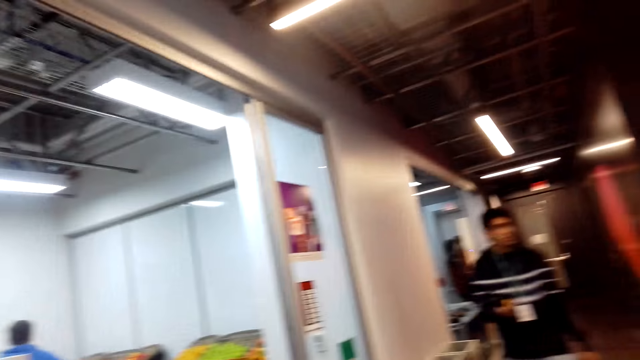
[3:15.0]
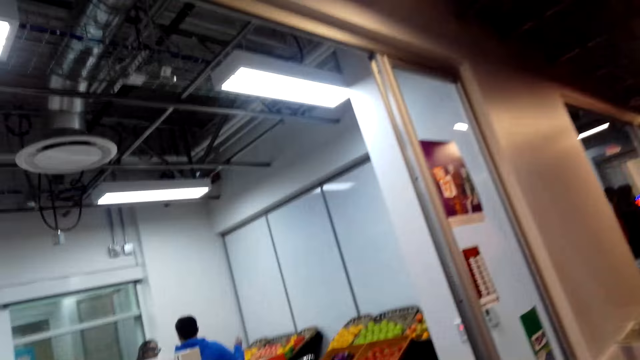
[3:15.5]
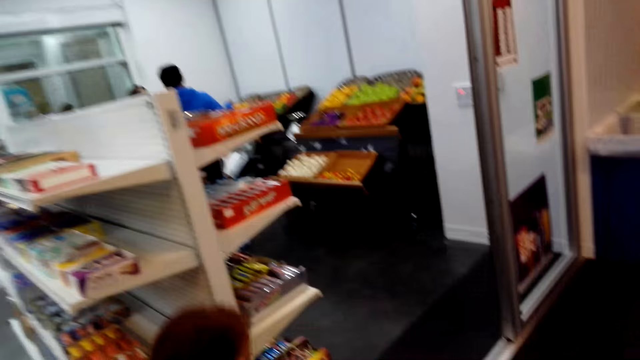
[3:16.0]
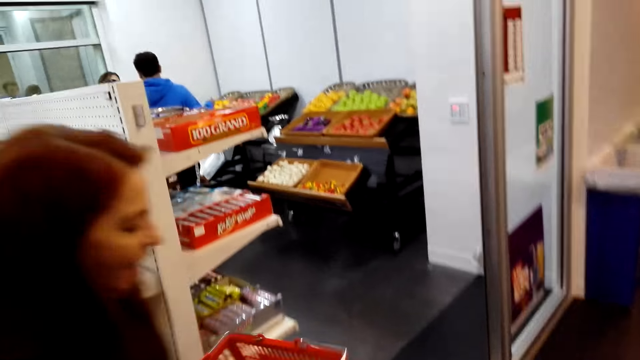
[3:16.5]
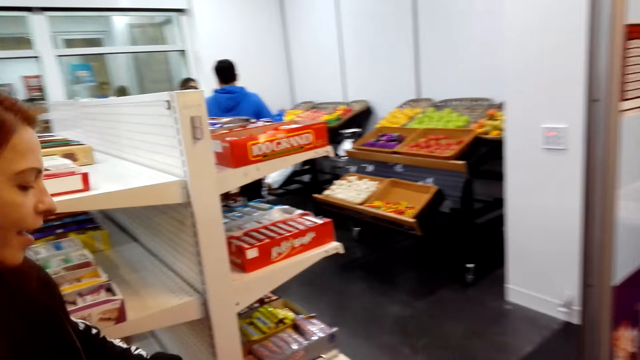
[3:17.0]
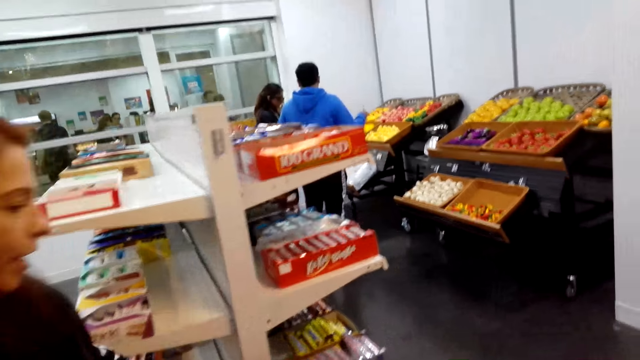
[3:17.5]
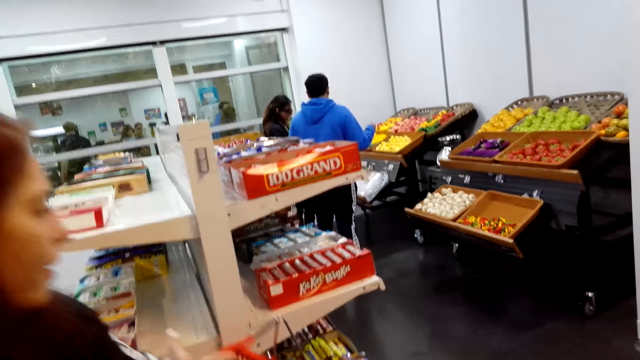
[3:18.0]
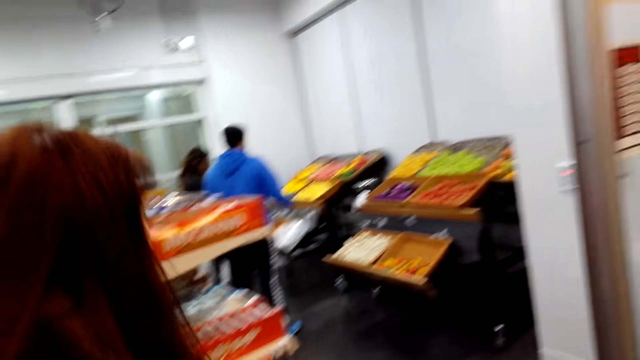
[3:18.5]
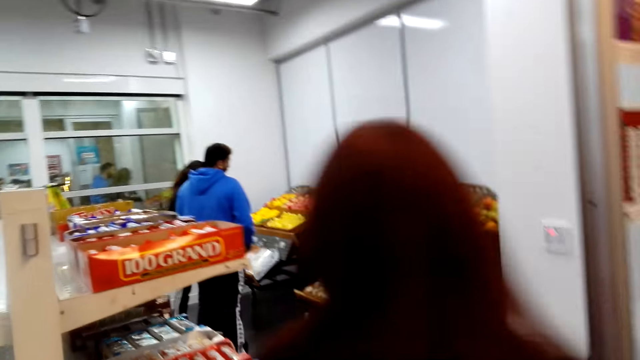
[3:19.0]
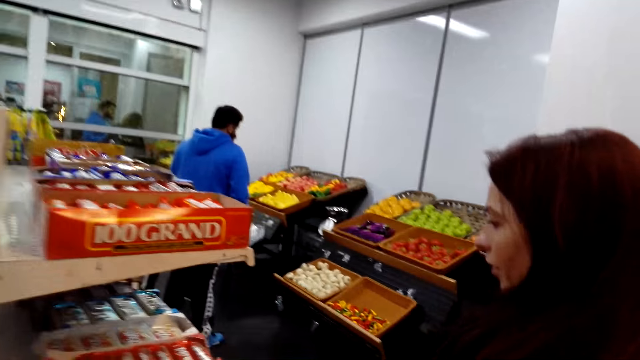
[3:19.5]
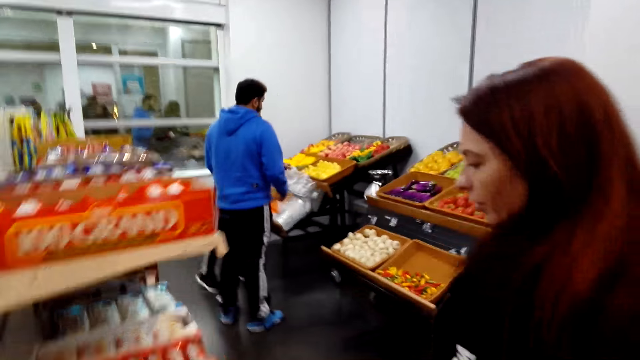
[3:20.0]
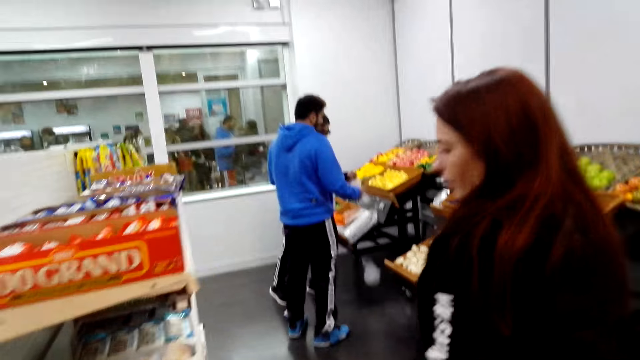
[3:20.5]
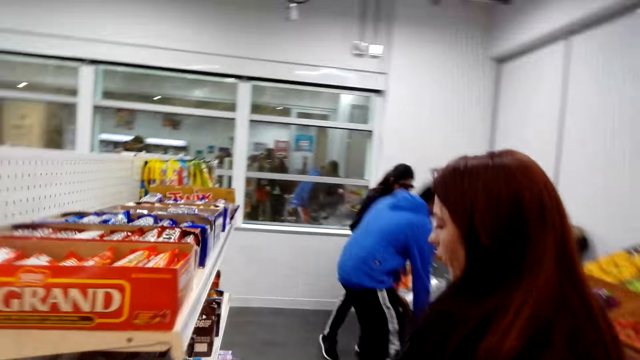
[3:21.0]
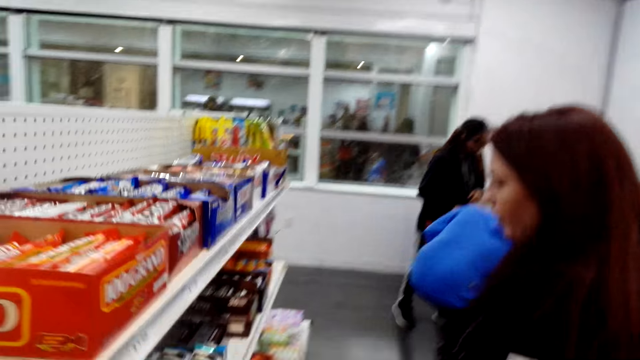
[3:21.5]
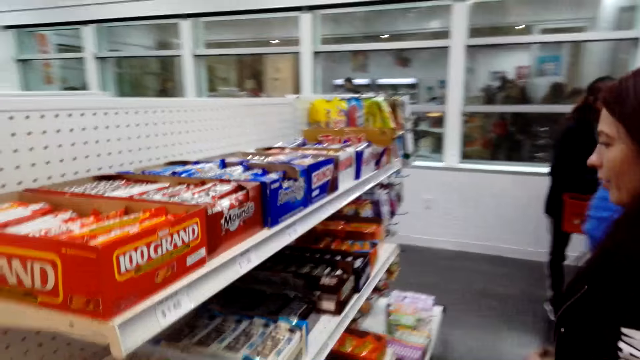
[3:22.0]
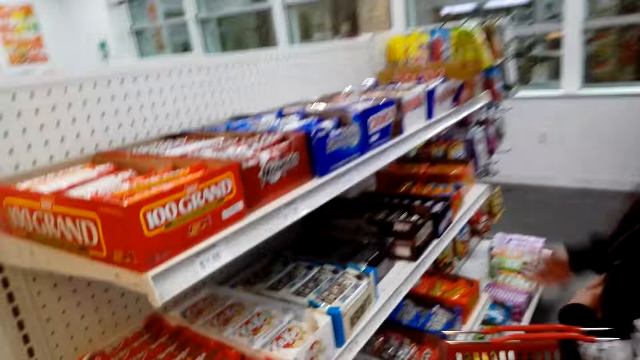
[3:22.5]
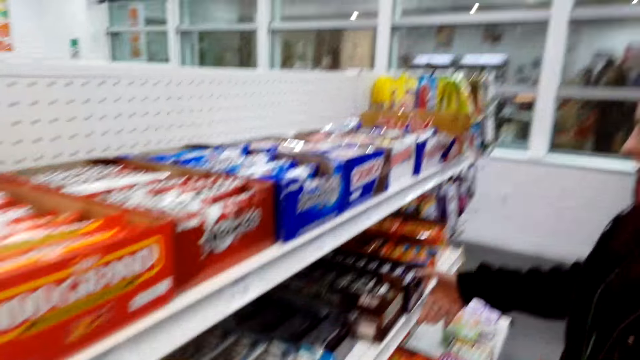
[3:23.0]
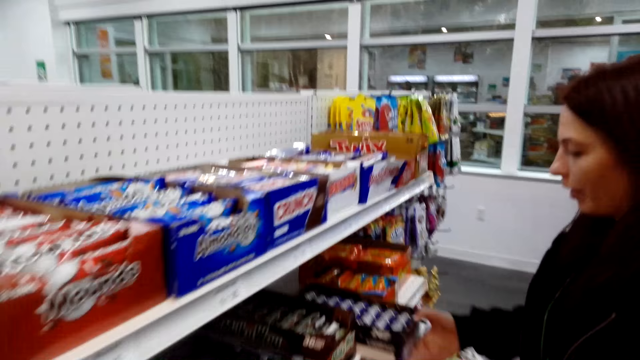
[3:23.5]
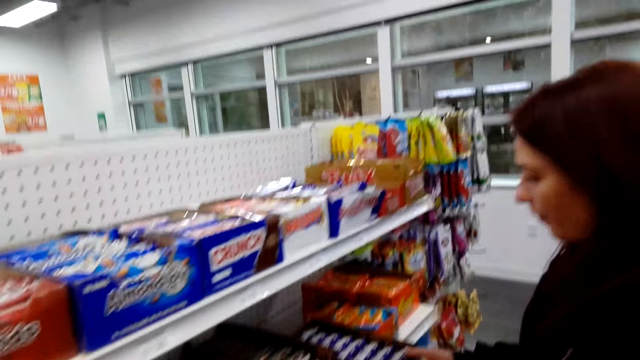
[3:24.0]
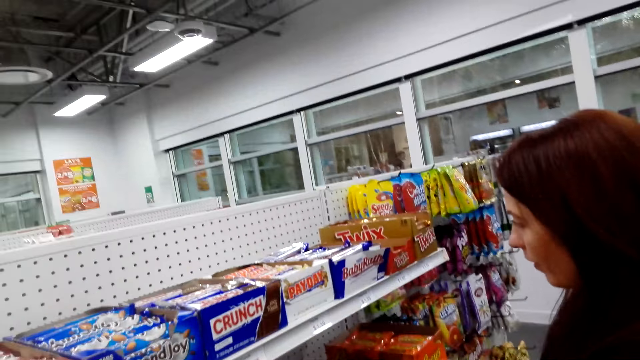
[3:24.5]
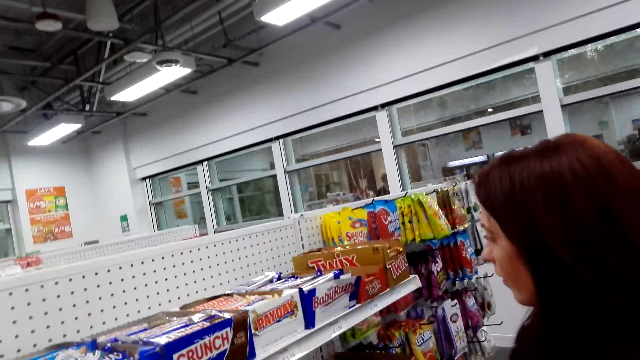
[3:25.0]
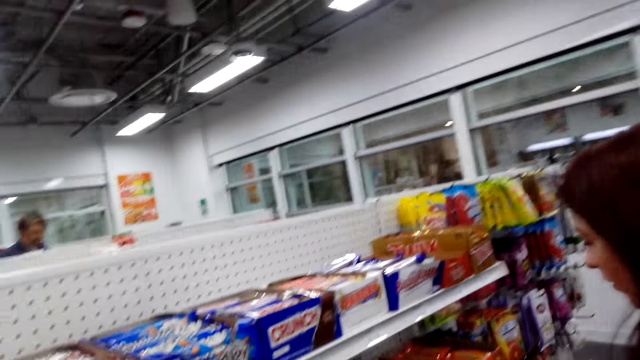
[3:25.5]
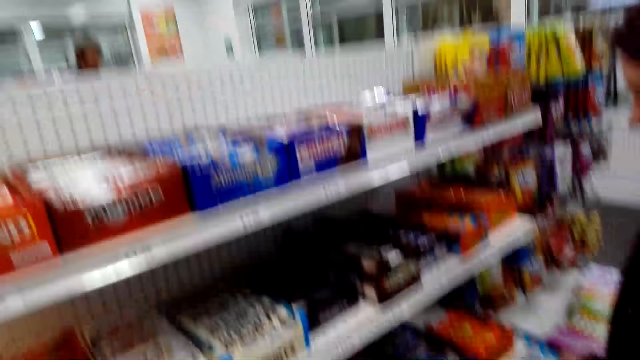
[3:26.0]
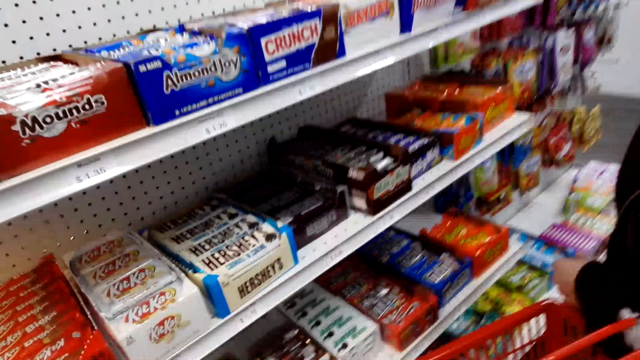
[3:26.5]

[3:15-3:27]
A woman picks up a shopping basket. The camera wearer converses with the woman. The woman enters the supermarket. The camera wearer converses with the woman and enters the supermarket. They look through the snack shelf and converse with the woman. The woman looks through the snack shelf. The woman holds the sachet.

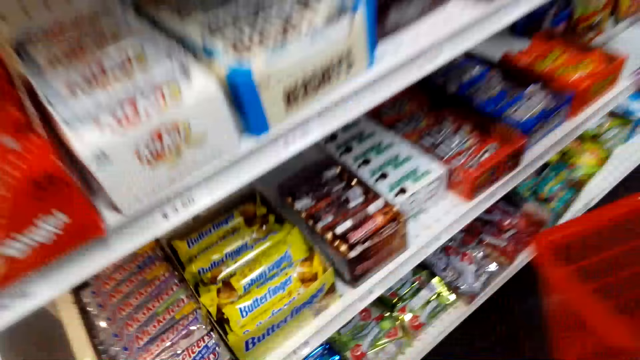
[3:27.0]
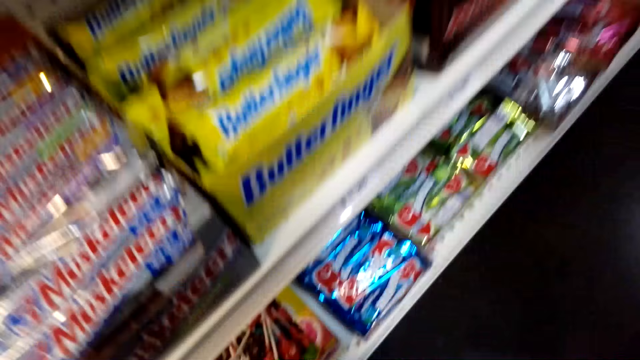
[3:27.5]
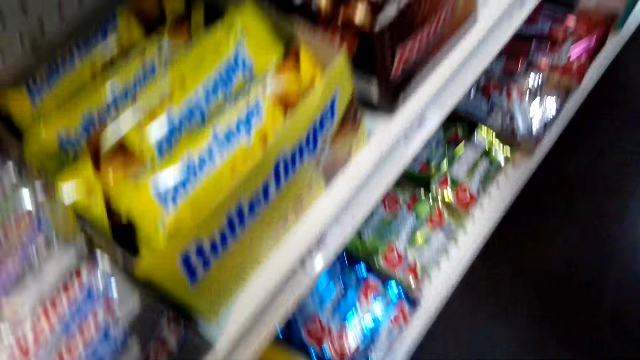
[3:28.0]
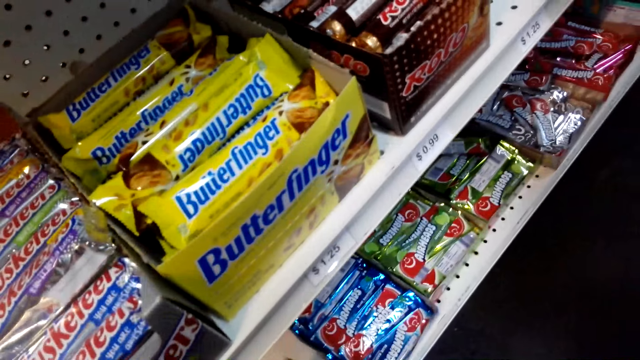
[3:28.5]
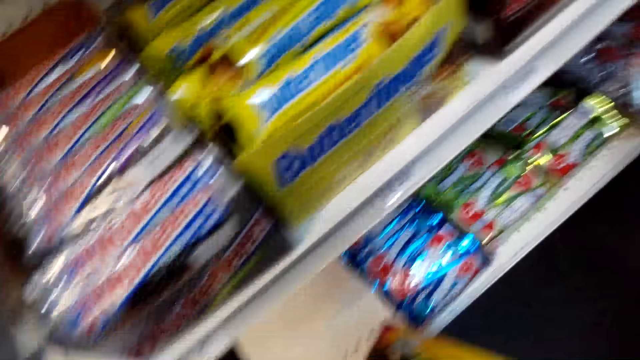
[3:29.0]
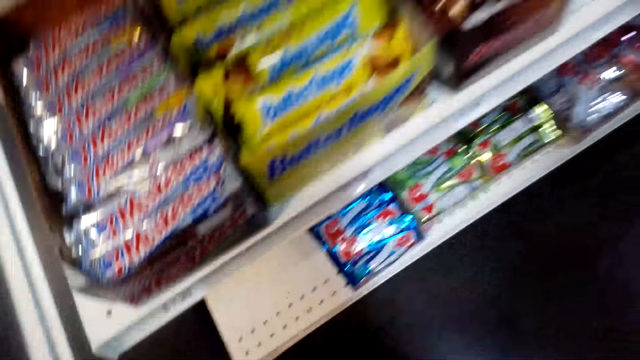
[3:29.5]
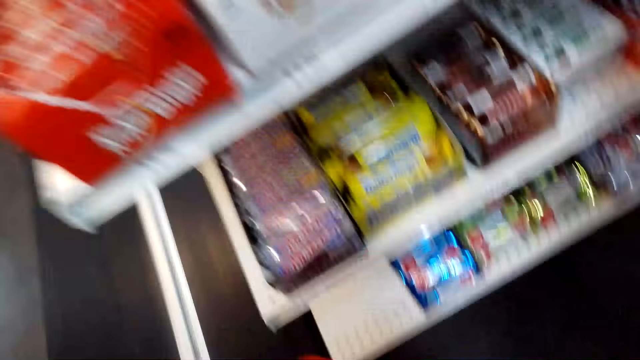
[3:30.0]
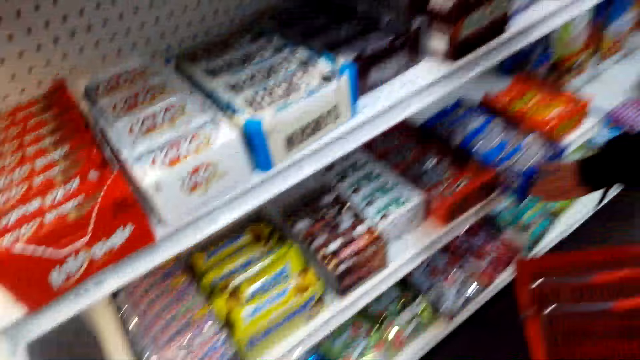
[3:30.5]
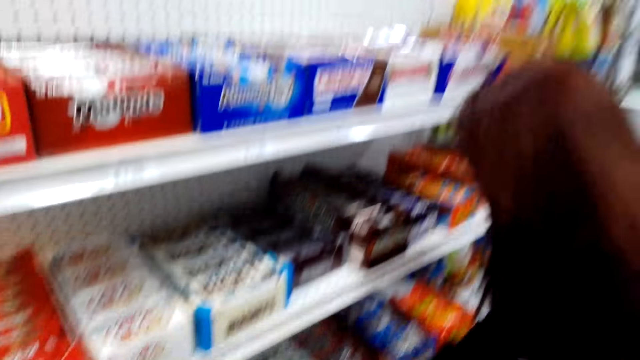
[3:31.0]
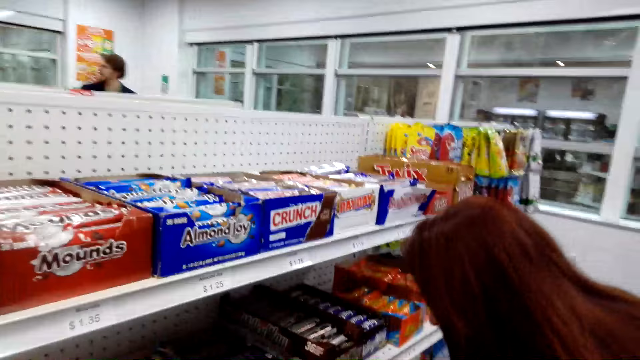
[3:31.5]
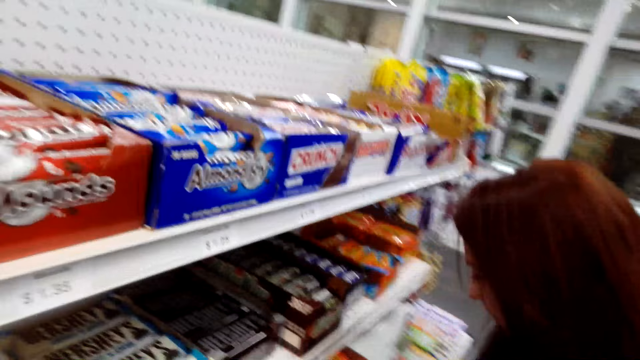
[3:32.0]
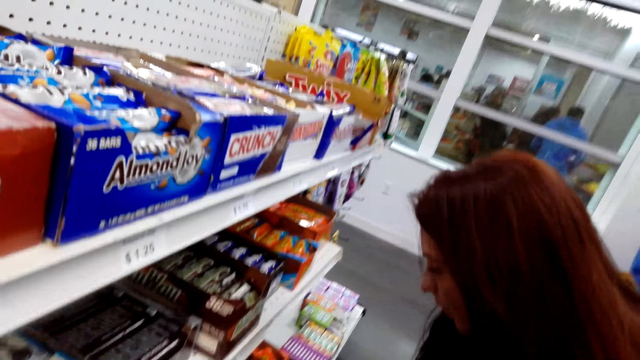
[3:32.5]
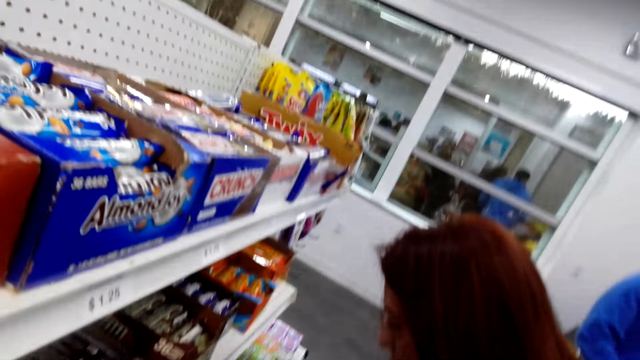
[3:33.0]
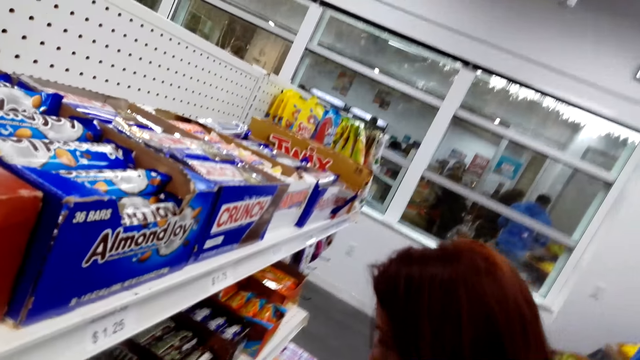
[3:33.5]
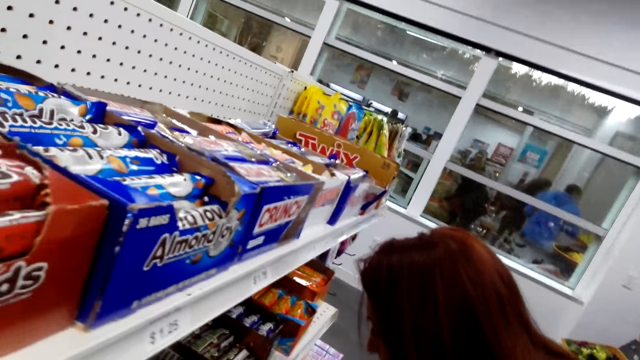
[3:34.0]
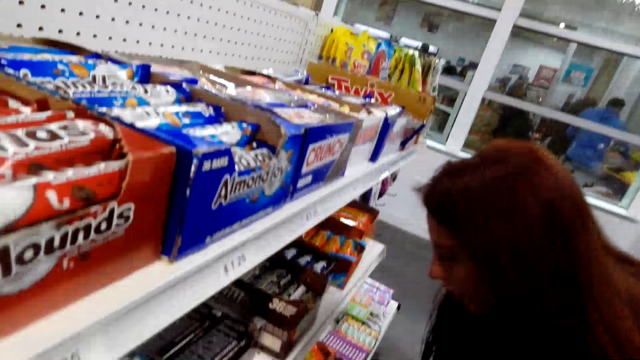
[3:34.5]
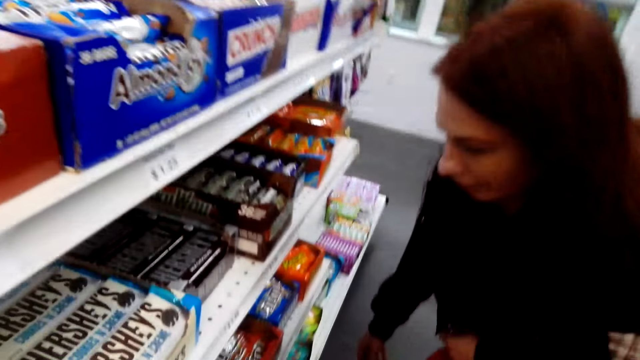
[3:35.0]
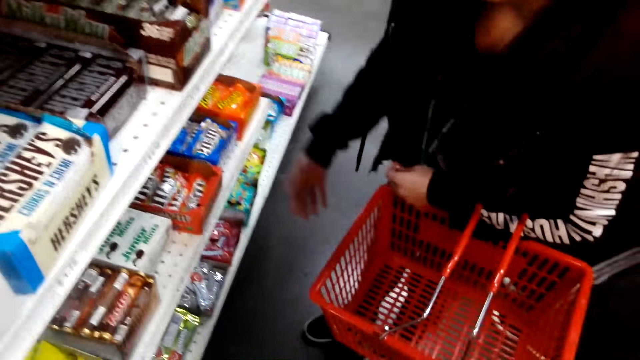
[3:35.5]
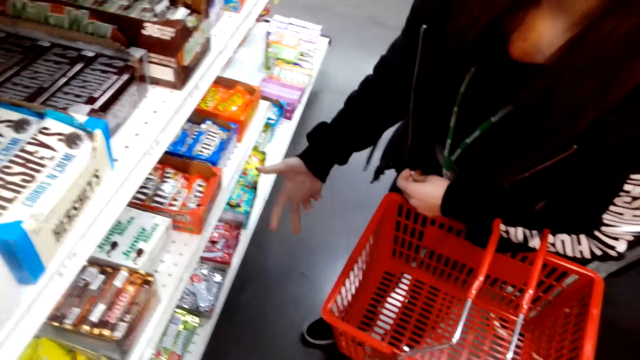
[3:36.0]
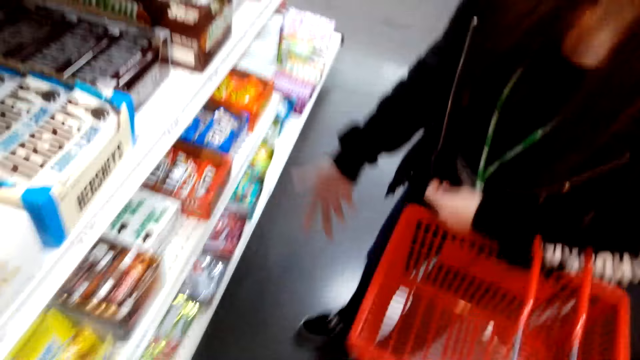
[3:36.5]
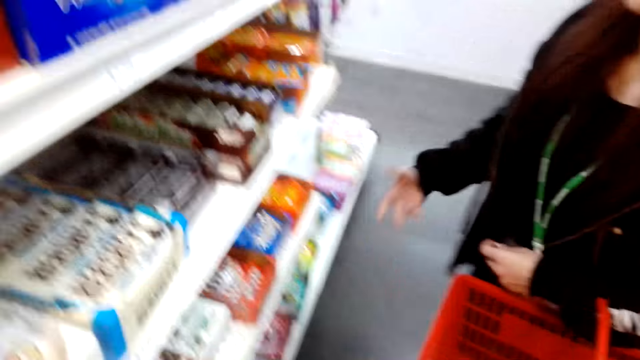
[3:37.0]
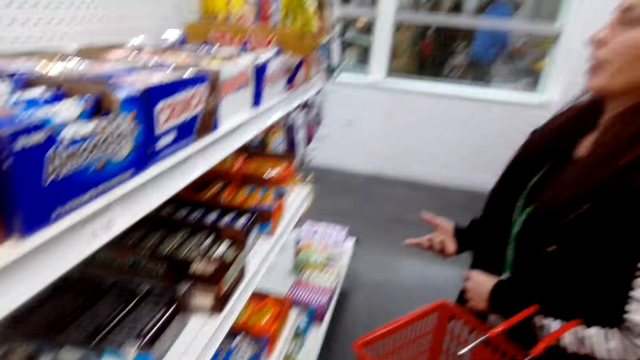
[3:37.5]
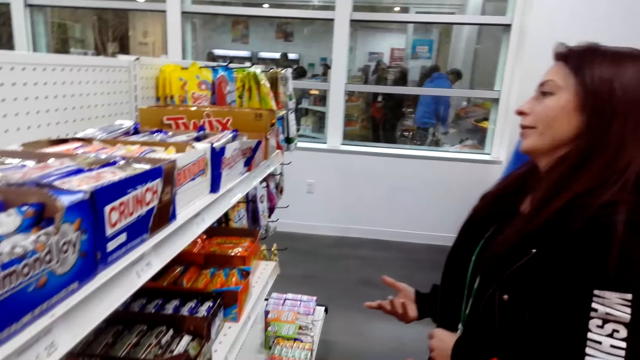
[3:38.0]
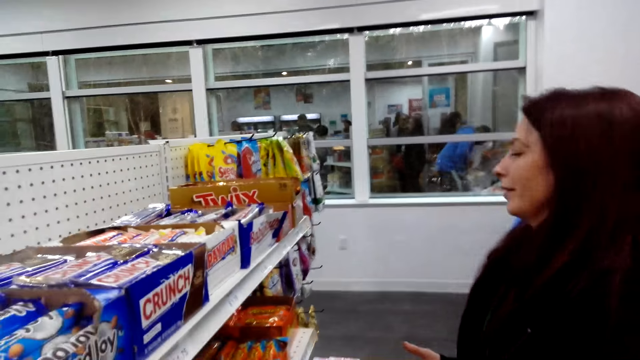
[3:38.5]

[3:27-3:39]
The camera wearer looks at the butter. They pick a box of lollipops. They converse with a woman. They converse with the woman again. The woman holds a shopping basket. The woman holds the shopping basket again.
